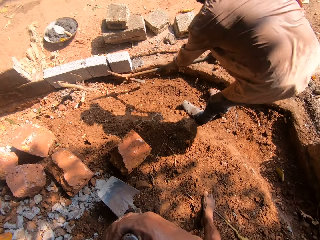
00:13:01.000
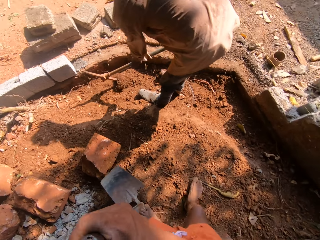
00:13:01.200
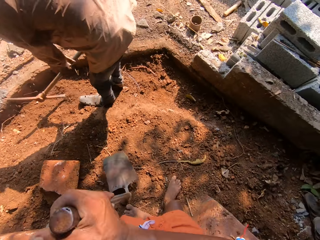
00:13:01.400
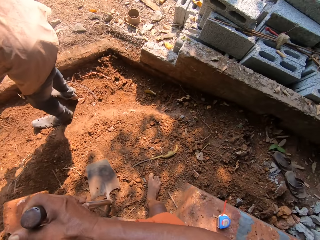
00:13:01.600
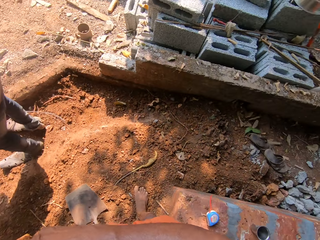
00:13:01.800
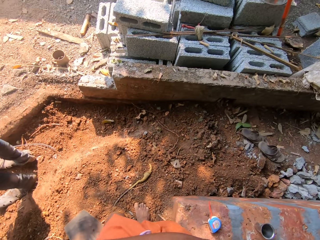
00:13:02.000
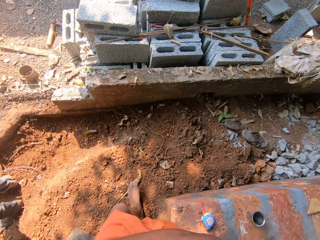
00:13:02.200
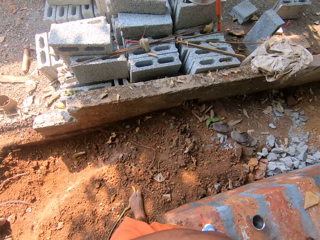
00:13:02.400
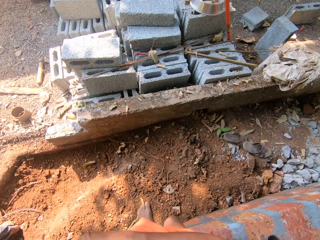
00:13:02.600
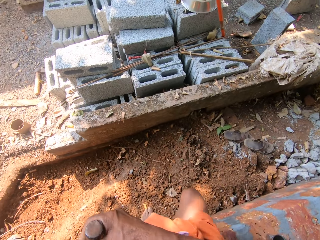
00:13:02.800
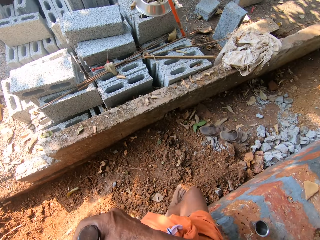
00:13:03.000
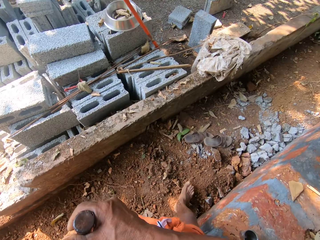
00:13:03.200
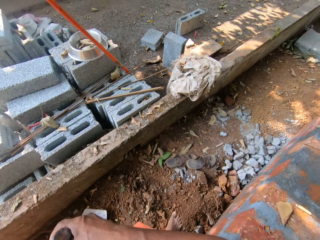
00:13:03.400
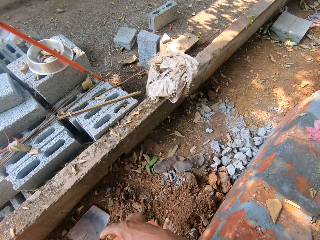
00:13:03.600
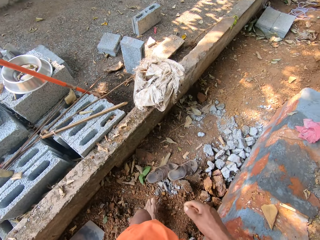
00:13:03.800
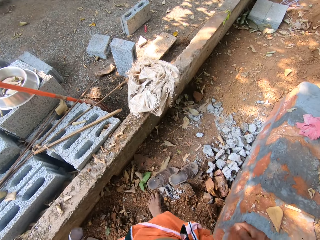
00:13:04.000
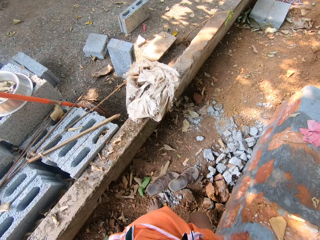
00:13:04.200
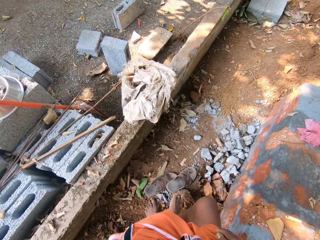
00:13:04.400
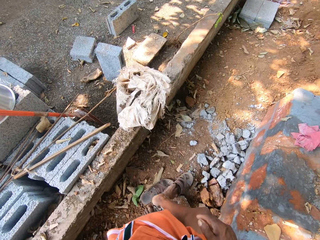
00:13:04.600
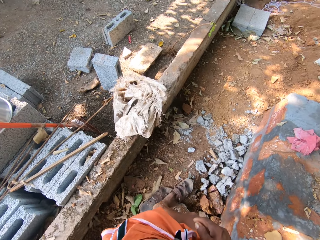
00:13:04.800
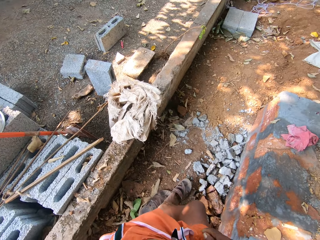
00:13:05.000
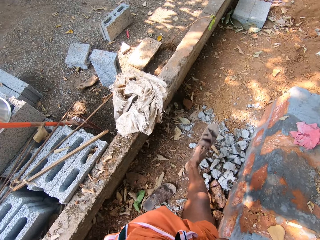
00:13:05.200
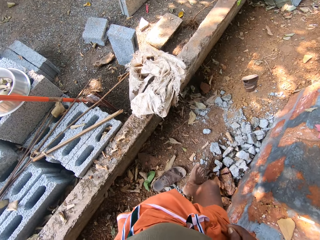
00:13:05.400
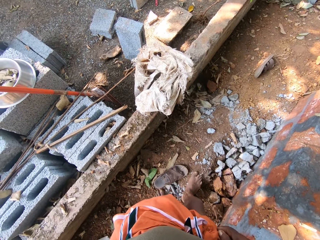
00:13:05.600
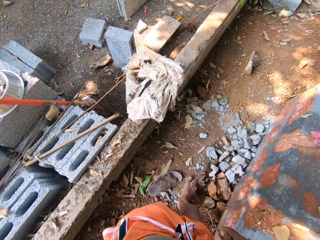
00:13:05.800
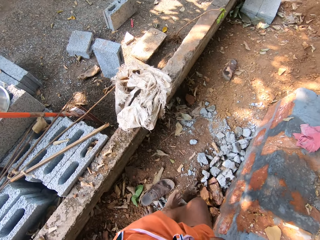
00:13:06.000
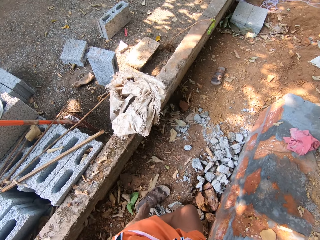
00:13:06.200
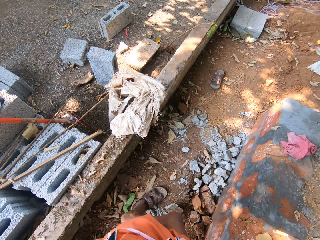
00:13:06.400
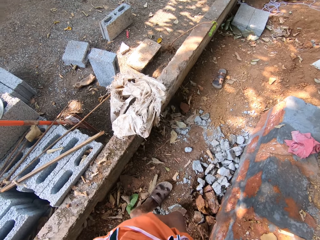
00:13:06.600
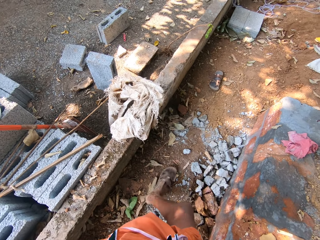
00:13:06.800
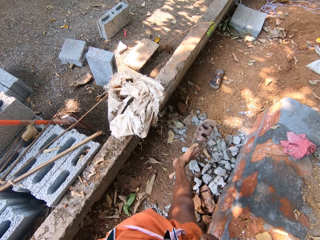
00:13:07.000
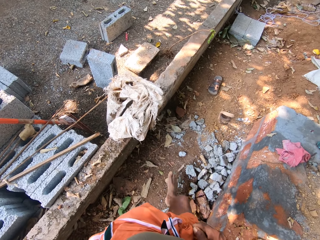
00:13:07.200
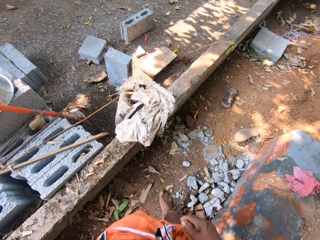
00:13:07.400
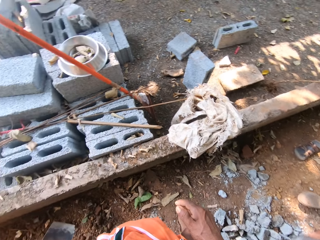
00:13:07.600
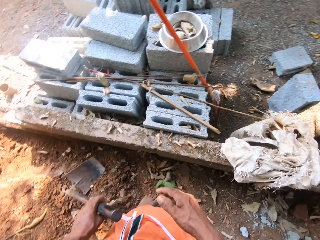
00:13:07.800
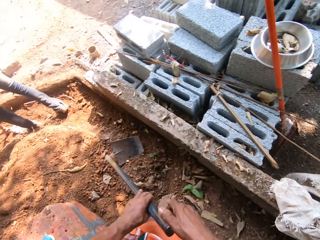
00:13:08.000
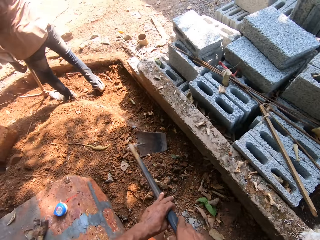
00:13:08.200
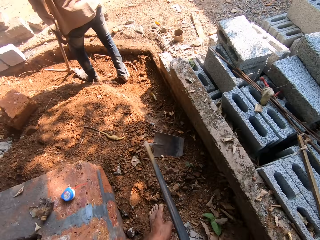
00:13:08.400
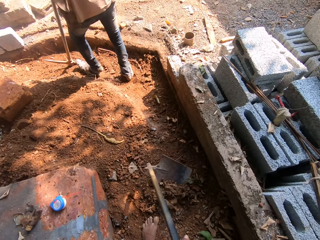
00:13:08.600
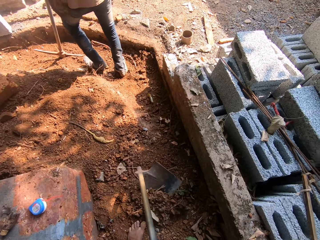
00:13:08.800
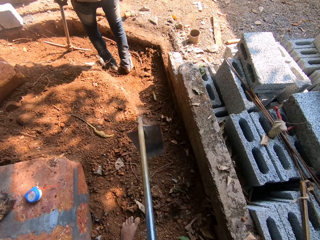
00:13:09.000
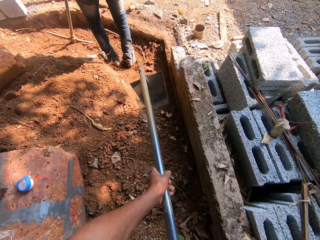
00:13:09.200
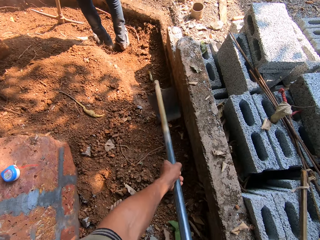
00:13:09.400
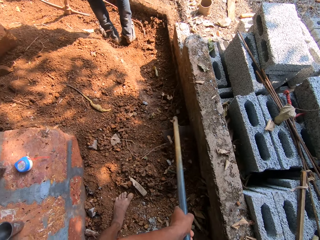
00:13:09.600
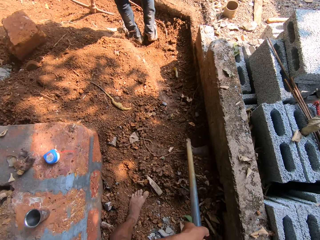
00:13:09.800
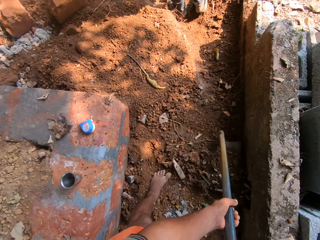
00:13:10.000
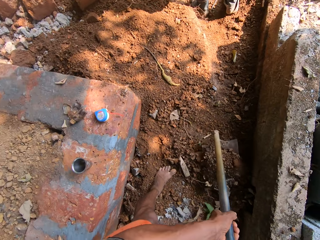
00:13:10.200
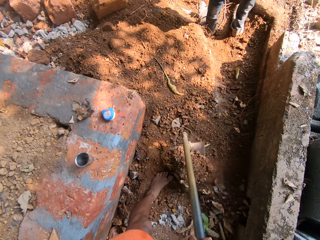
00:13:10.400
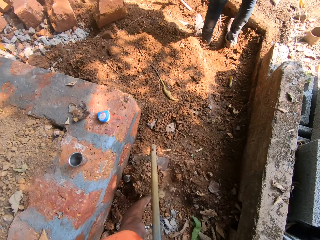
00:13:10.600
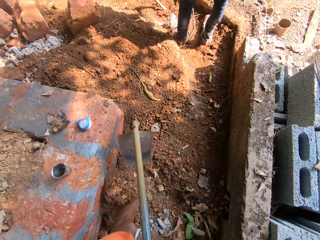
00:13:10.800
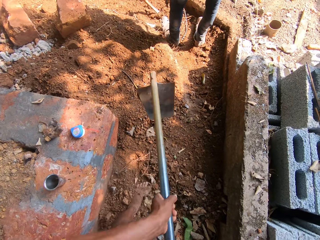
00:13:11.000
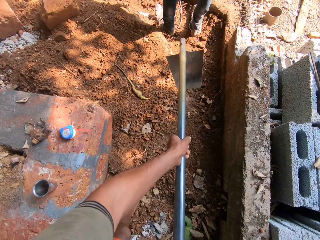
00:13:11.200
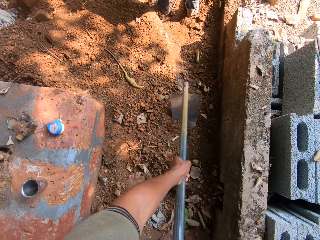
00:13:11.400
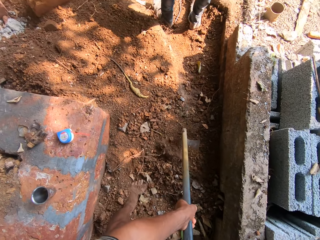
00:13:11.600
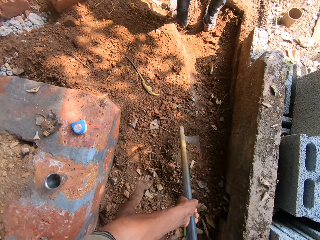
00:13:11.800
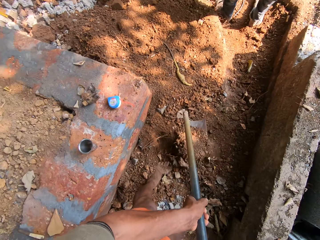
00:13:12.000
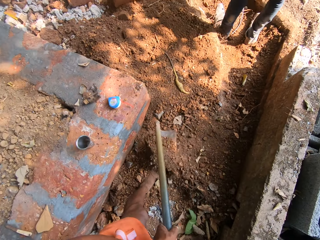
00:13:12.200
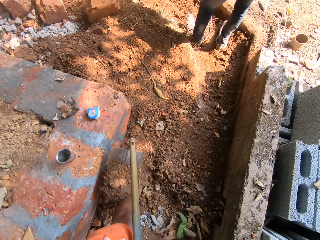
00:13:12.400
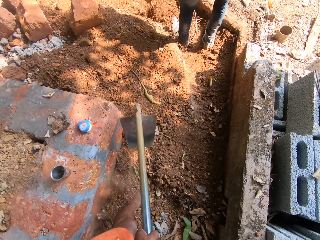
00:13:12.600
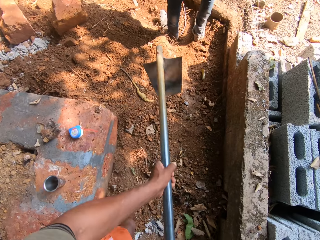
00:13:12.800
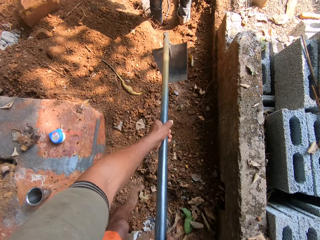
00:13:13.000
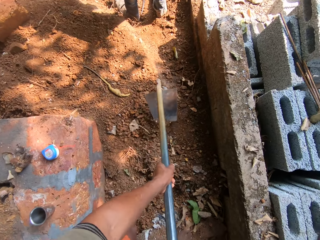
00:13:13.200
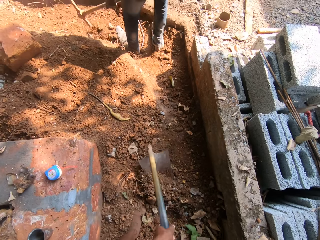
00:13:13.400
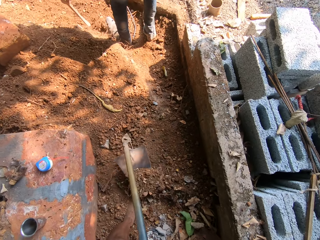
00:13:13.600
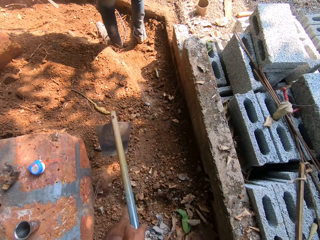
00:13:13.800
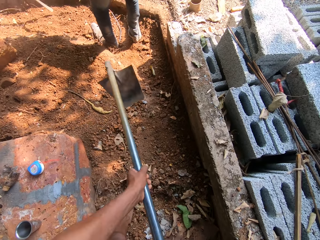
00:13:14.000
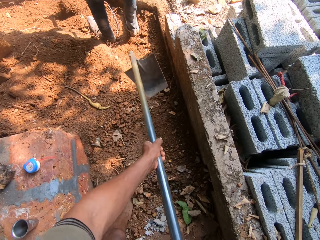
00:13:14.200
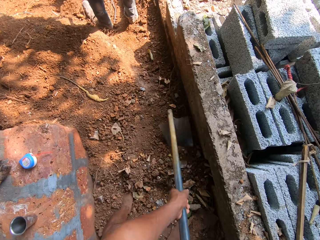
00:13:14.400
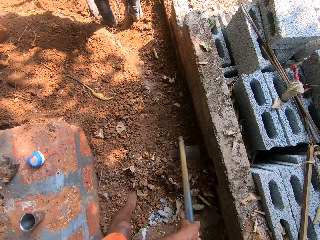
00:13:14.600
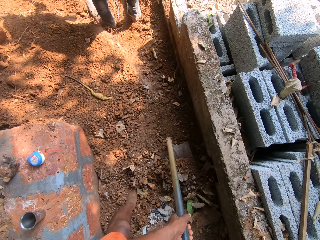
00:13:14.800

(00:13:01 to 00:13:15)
The camera wearer stamps the spade or fork in his hands on the ground. He walks with the fork on the construction site. He stamps the spade in his hands on the ground again. He flings a pair of sandals on the ground with his right foot. He turns around. He holds the fork with both hands. He digs around the construction site with the spade in his hands. He spreads the soil on the ground. He digs the ground with the fork. He spreads the soil on the ground. He digs the ground with the fork.

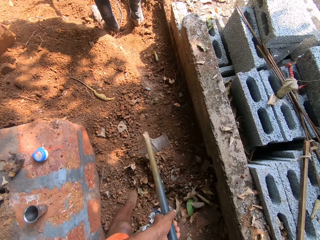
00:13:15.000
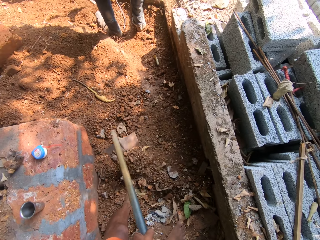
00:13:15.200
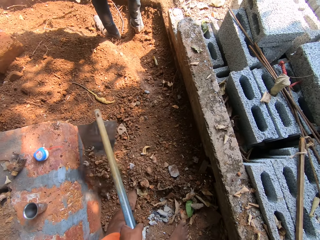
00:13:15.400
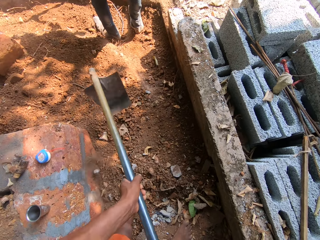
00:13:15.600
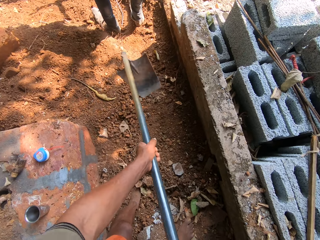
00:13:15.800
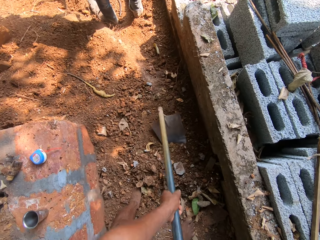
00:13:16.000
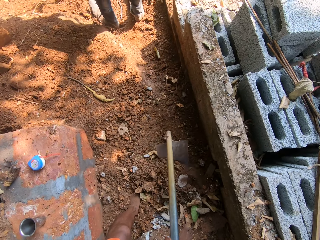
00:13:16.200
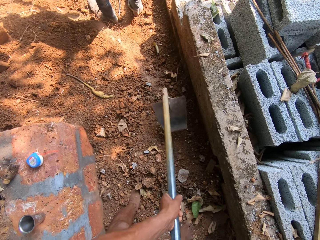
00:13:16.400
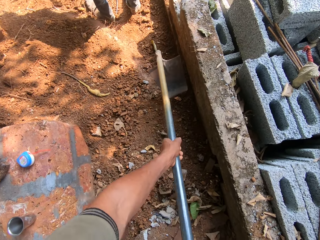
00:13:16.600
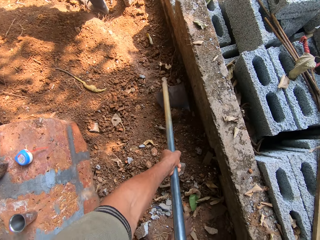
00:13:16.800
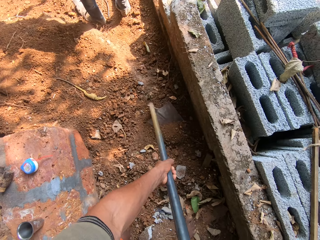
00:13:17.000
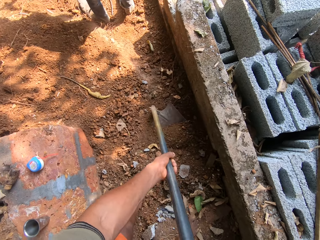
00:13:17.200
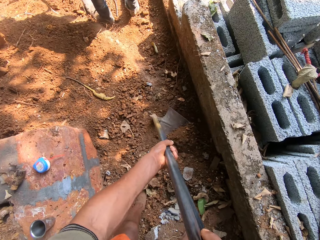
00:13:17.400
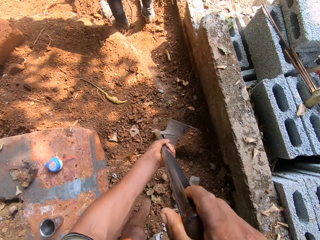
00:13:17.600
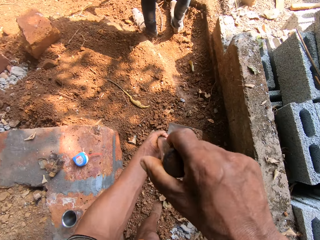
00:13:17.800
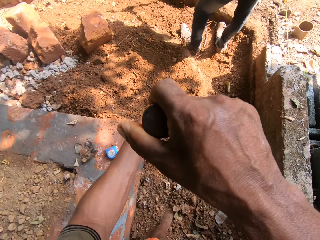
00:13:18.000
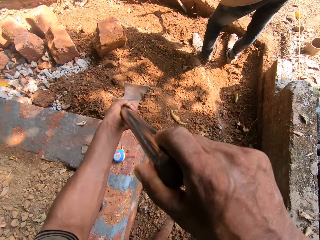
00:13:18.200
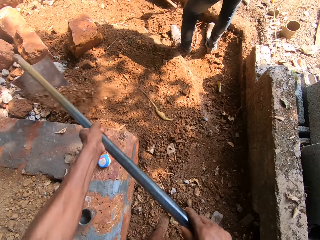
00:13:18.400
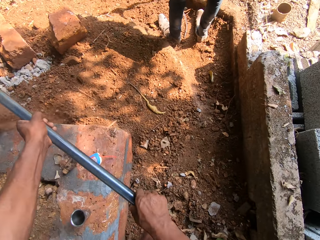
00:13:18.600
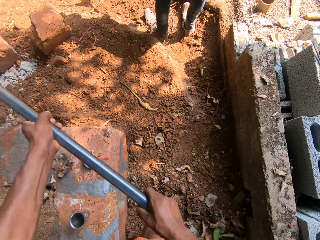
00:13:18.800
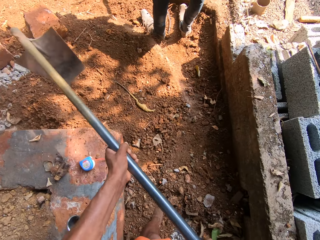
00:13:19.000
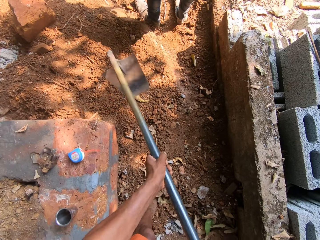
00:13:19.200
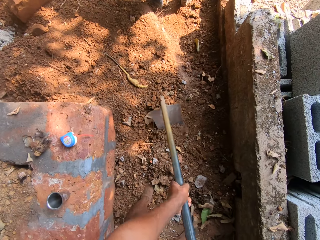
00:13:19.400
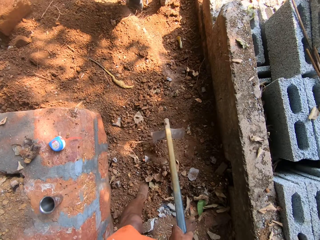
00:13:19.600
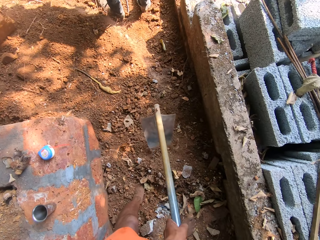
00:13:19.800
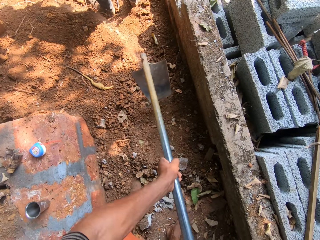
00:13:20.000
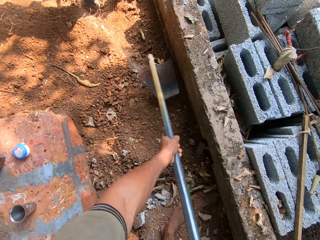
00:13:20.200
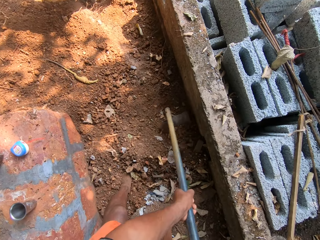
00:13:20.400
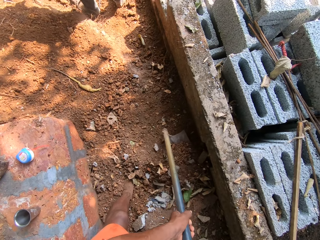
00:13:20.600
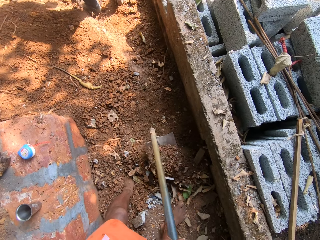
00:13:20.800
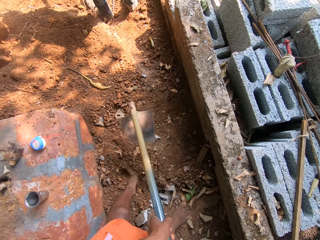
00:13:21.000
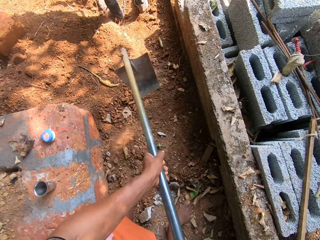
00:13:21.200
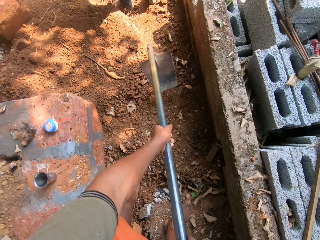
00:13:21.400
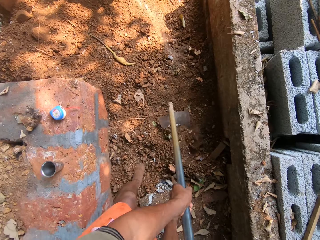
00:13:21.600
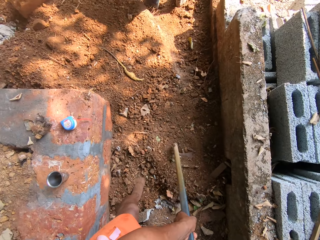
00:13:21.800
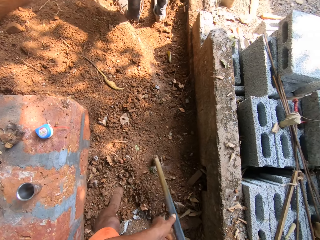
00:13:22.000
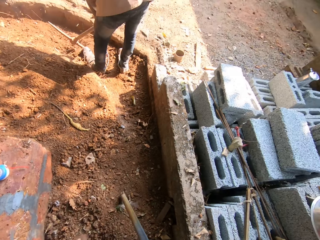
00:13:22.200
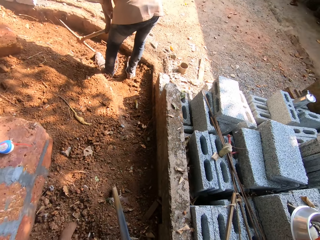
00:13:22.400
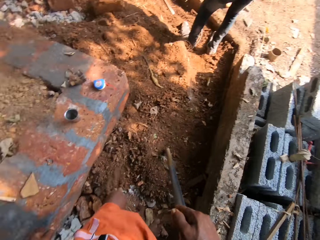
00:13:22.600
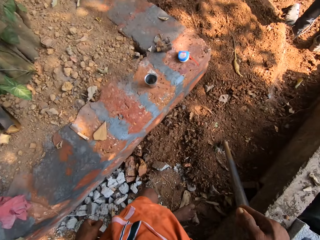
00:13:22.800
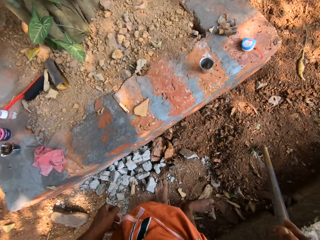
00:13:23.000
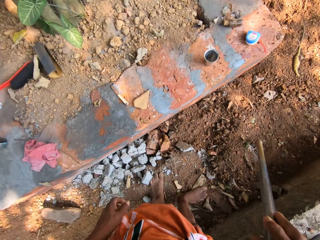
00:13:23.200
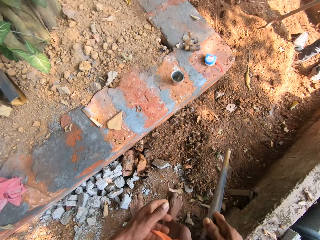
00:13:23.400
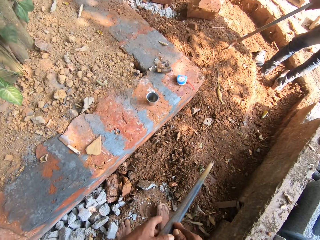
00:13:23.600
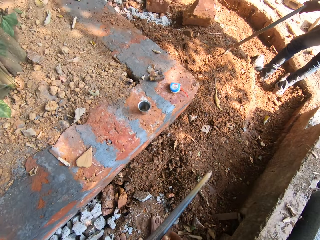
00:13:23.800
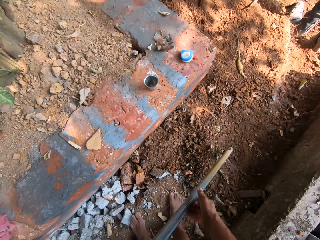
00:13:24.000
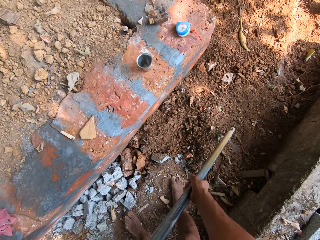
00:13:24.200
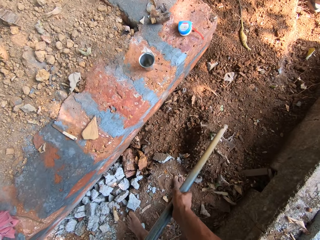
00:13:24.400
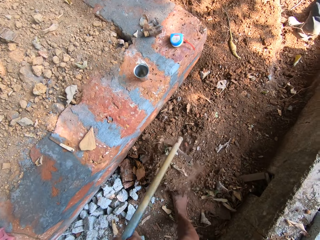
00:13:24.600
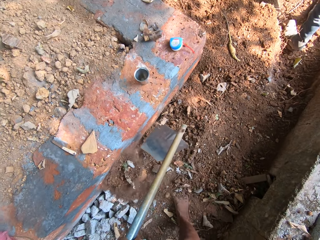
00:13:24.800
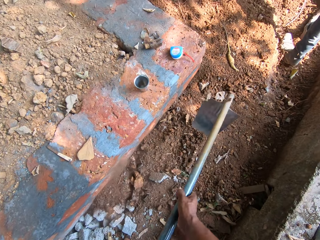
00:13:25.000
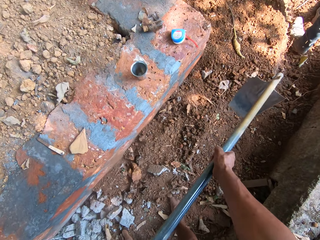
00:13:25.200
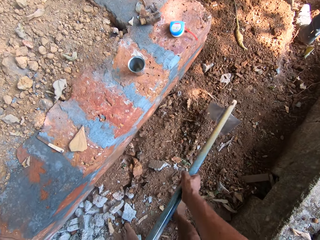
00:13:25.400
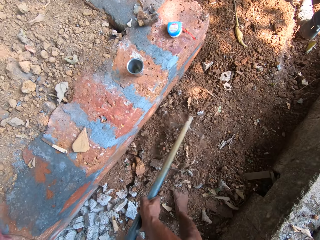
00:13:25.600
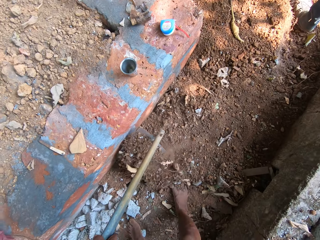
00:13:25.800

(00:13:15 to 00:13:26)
The camera wearer spreads the soil on the ground. They dig the ground with a fork. They spread the soil on the ground. They dig the ground with the fork. They spread the soil on the ground.
